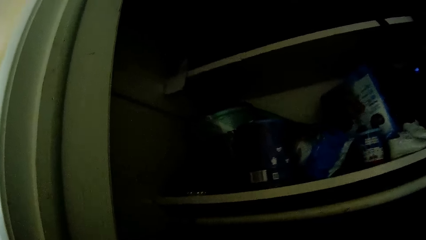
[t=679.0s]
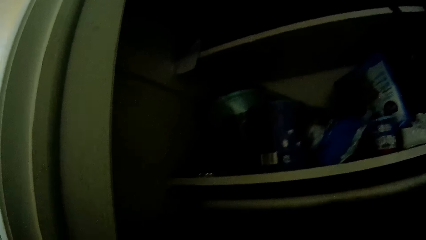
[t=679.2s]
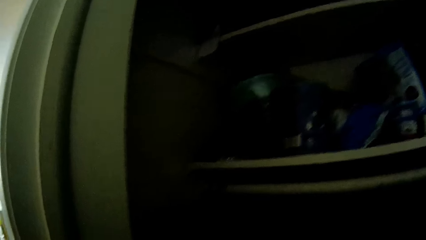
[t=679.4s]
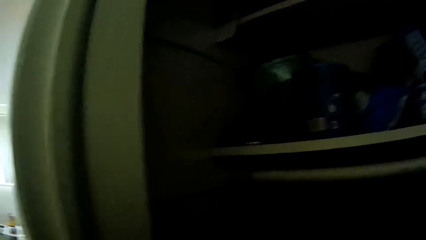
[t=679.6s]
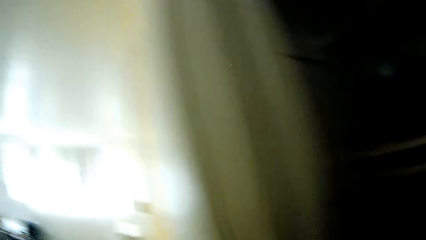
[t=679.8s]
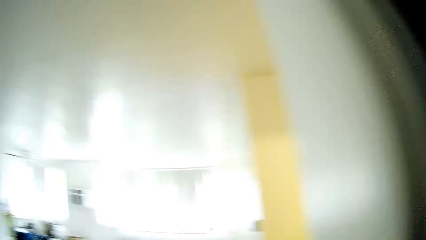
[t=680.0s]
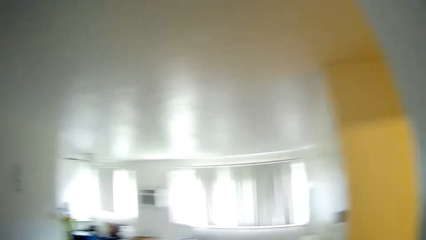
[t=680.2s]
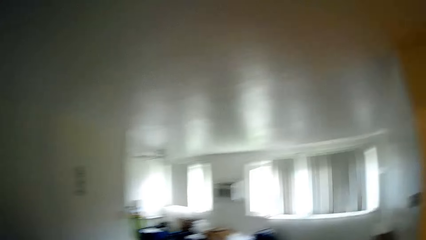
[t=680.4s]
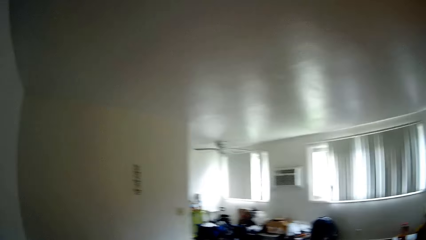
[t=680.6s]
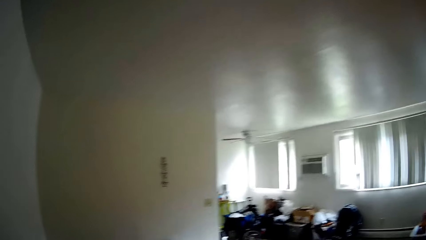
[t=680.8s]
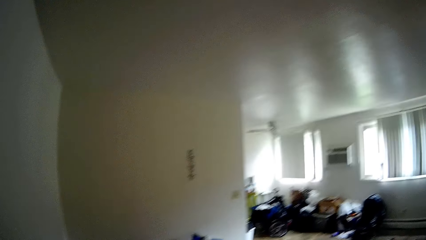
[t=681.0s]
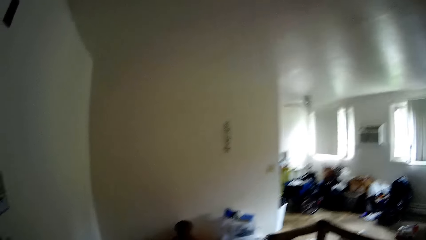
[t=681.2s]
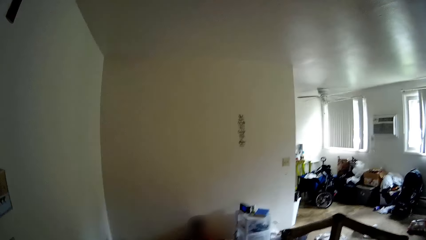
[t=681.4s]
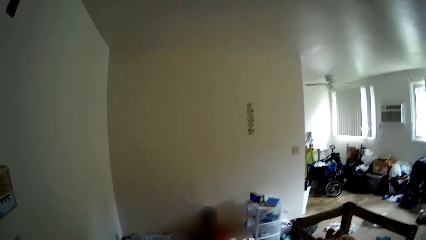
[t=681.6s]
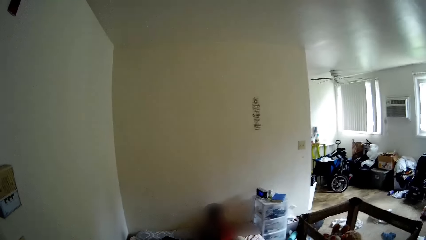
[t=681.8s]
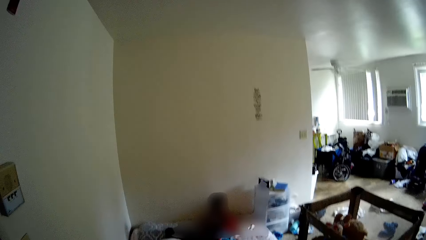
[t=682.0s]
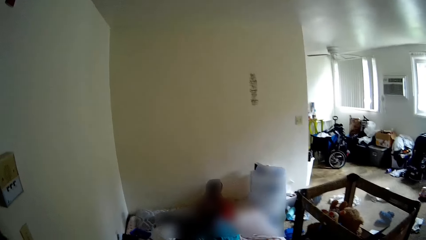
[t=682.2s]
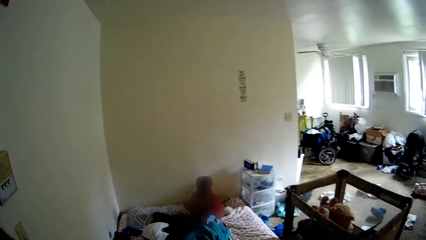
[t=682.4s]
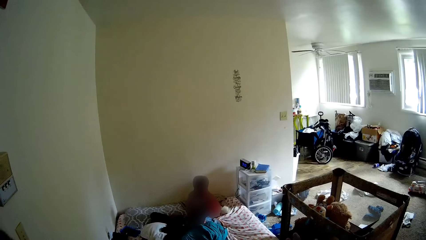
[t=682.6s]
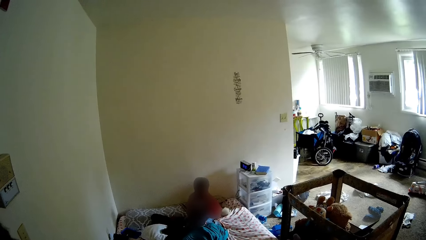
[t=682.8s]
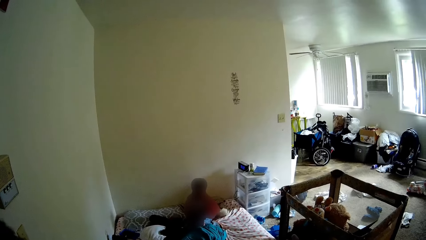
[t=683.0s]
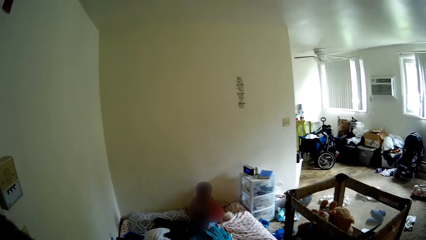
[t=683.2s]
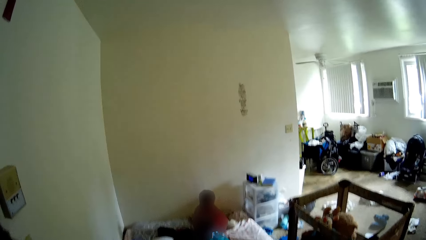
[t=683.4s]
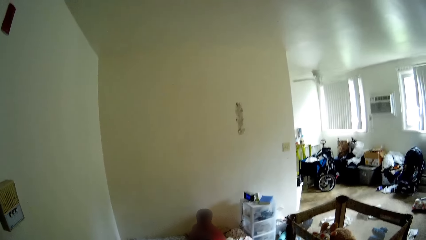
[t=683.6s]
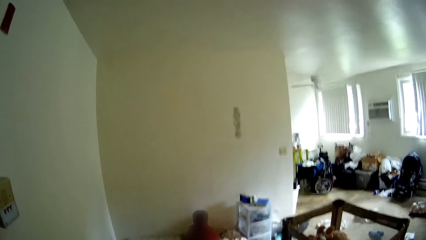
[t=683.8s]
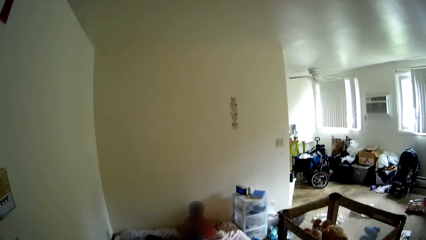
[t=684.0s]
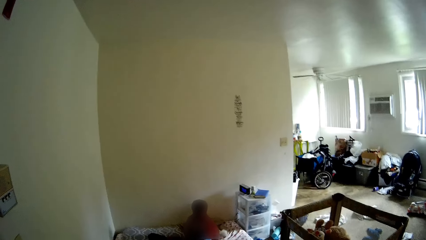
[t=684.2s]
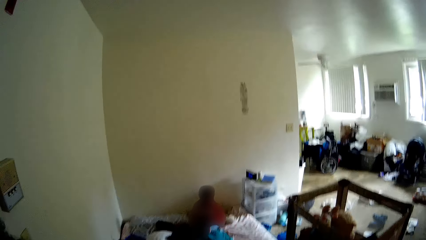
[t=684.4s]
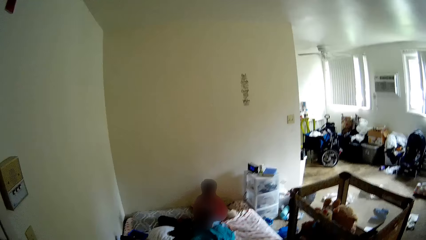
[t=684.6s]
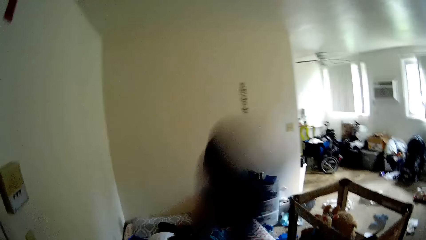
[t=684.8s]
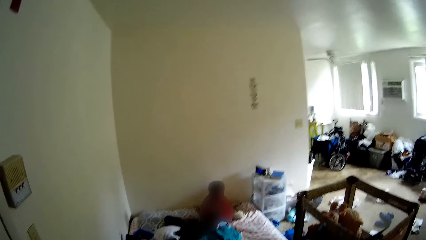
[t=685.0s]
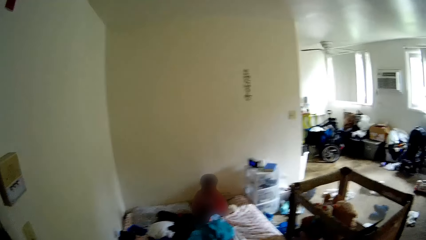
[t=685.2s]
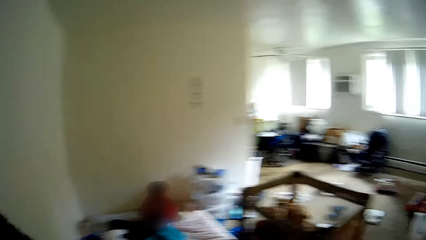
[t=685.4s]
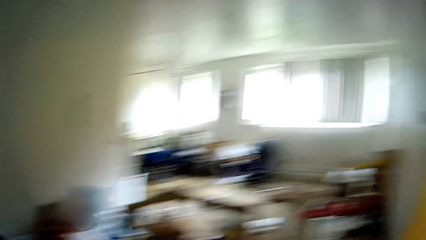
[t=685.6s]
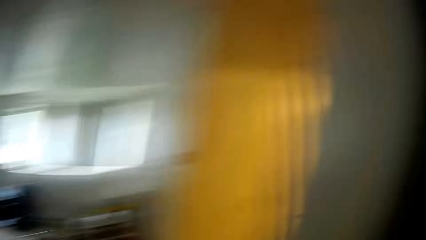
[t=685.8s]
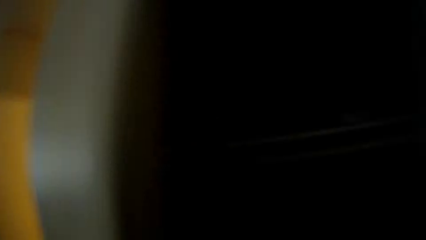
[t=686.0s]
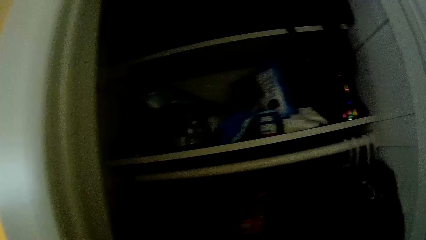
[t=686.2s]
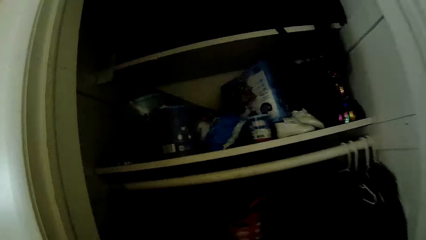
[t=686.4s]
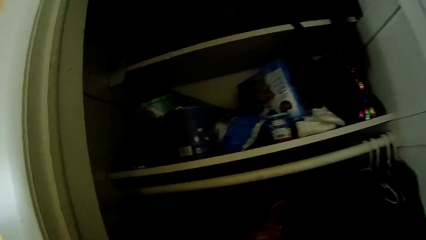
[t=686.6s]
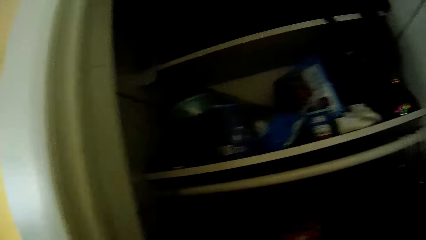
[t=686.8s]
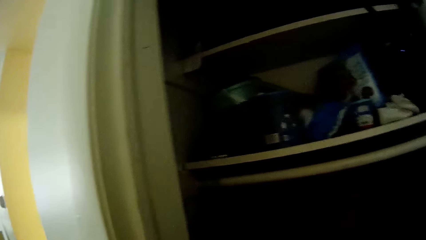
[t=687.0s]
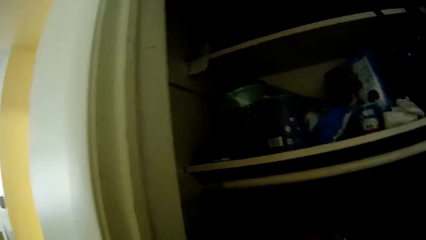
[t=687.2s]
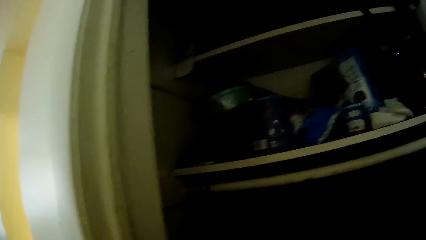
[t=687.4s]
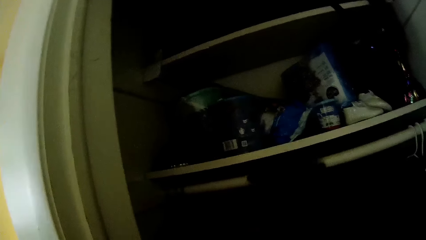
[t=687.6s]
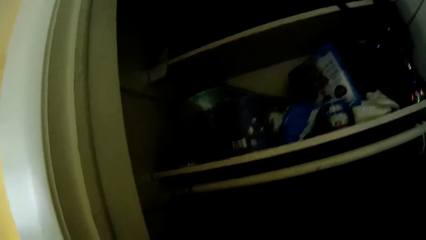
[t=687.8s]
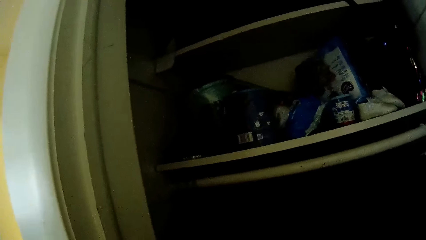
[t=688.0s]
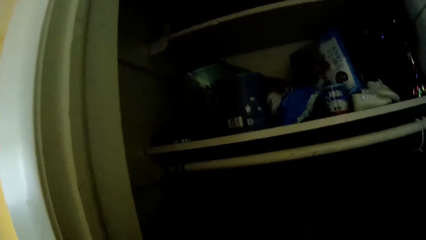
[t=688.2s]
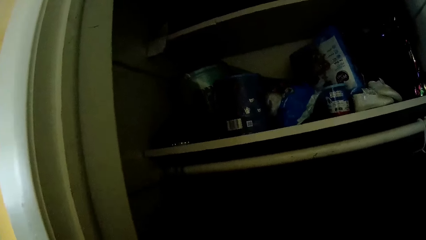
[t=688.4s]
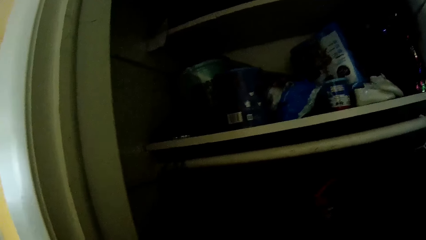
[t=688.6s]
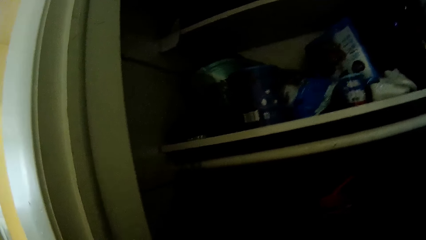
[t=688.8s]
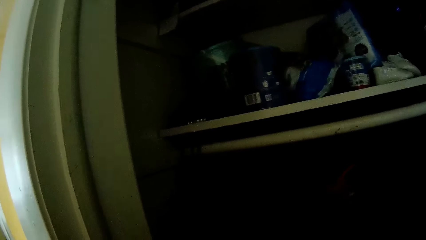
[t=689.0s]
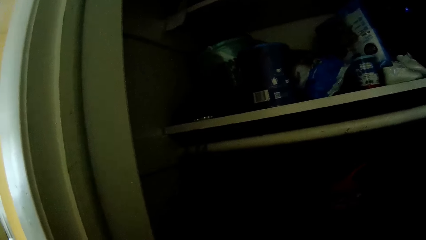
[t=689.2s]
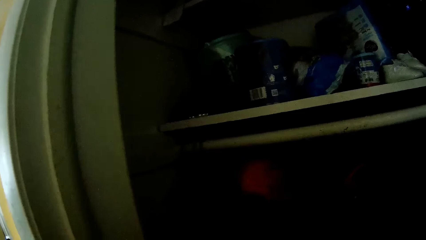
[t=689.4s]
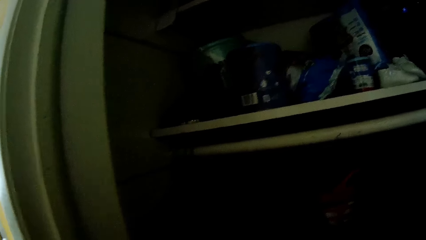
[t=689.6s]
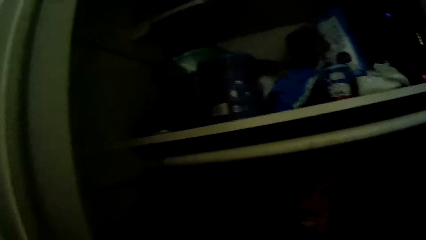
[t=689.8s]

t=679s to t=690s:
The camera wearer throws a cloth on the bed with her right hand. She picks a cloth from the wall unit.

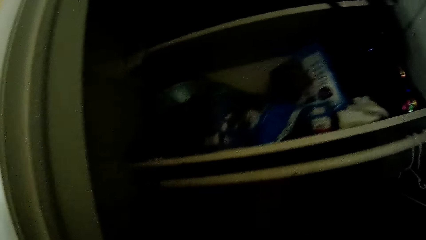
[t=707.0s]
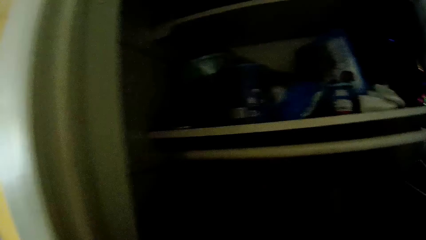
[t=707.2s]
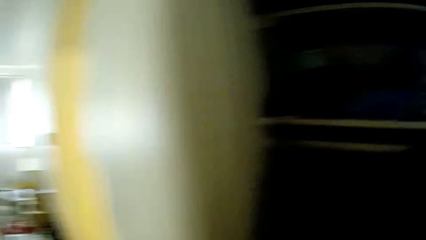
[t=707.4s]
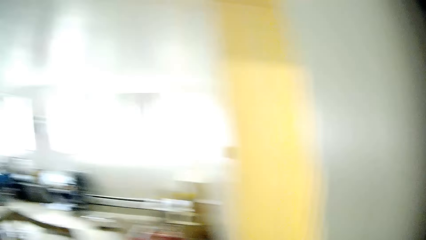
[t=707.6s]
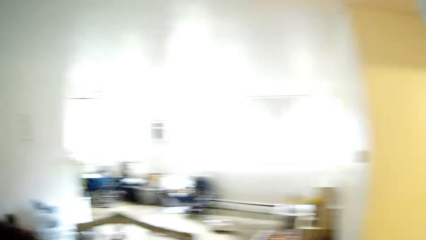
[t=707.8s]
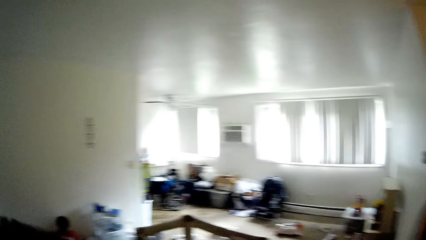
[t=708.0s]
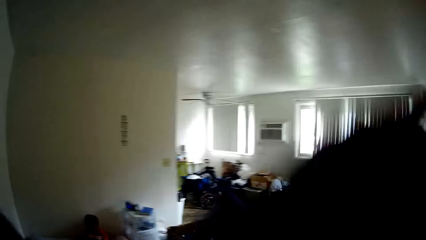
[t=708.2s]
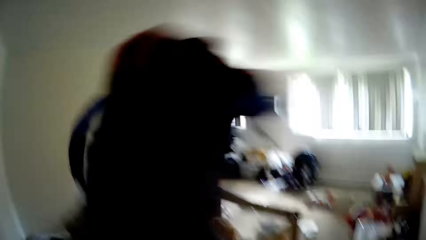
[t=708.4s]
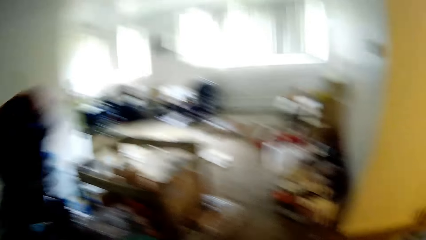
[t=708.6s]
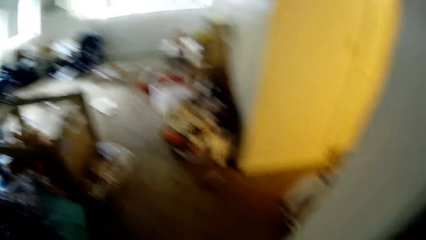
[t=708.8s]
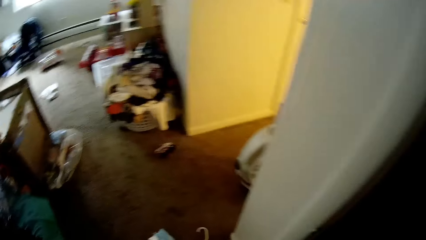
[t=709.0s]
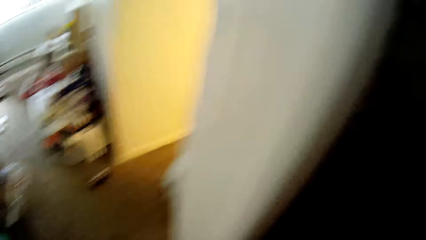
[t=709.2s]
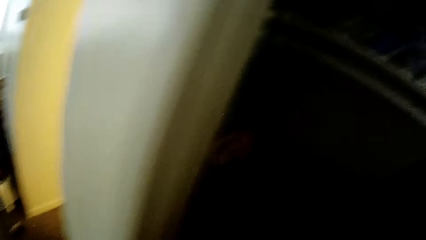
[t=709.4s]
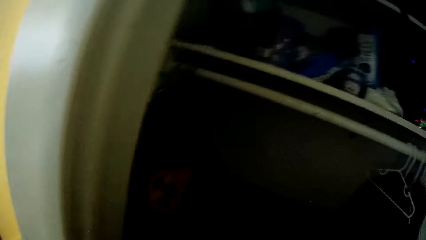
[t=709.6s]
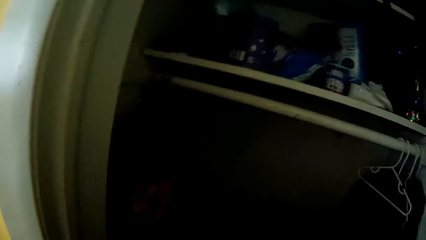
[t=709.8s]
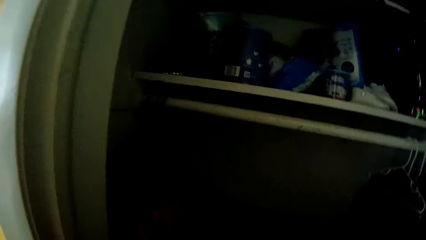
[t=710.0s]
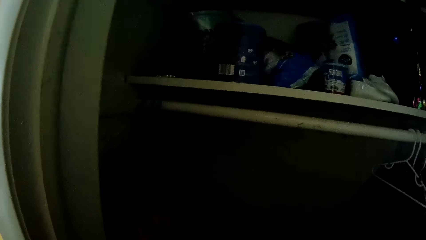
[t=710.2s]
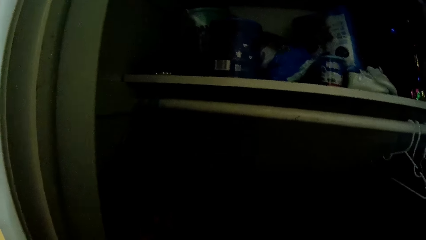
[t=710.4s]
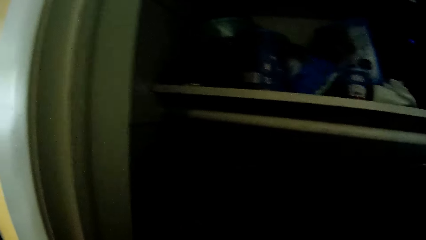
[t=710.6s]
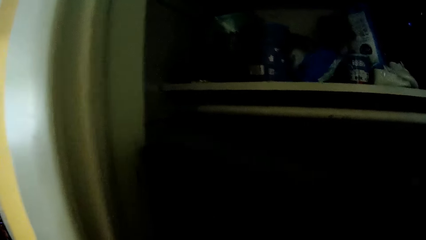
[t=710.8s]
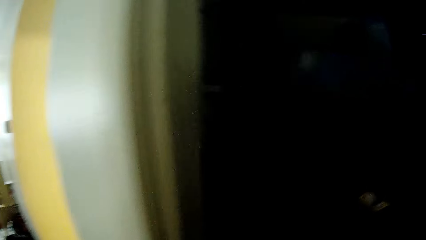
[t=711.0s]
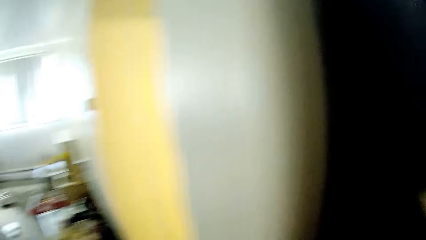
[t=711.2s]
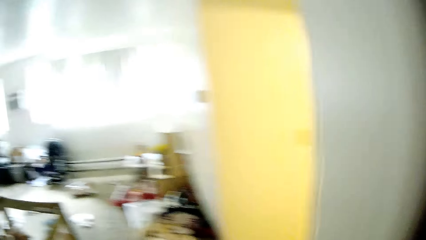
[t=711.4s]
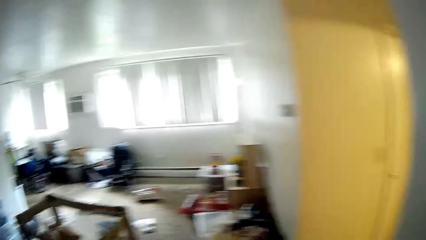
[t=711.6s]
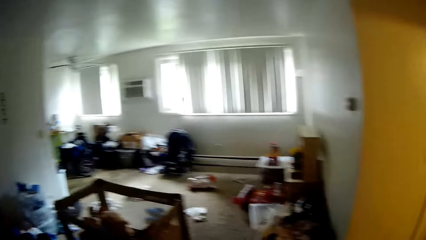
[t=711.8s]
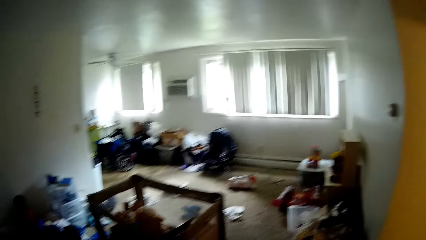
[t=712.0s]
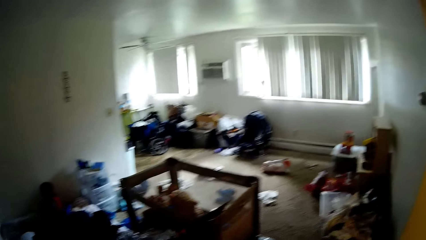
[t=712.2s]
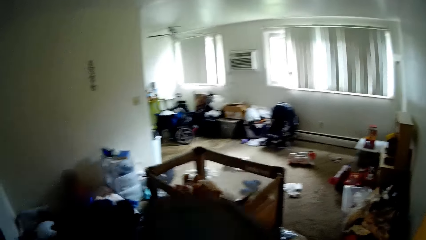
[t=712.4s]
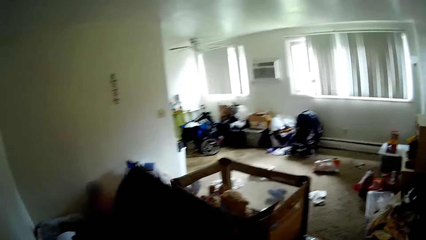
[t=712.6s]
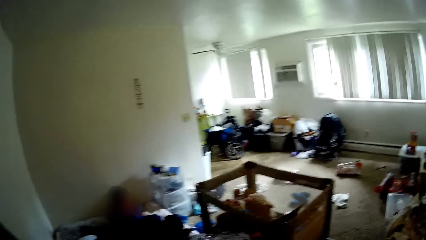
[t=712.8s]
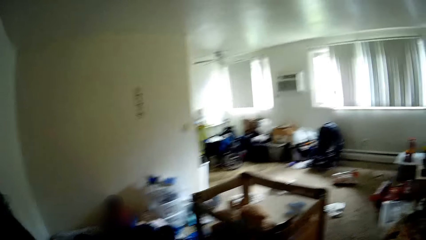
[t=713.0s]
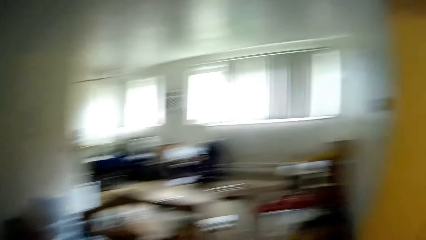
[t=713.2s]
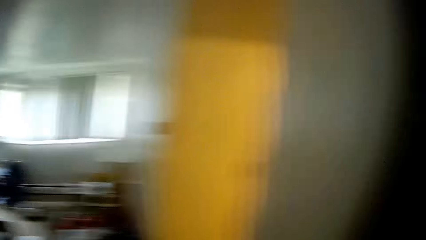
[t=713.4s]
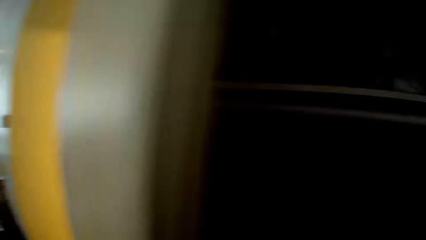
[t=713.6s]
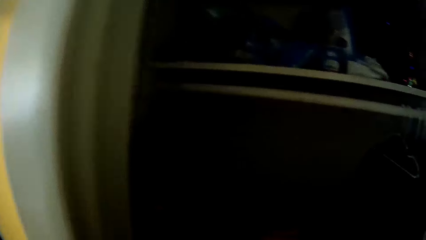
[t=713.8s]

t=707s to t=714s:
The camera wearer picks up a bag from the cabinet. She throws a cloth or bag on the bed with her right hand. She picks up a cloth from the cabinet. She throws the cloth on the bed with her right hand.
